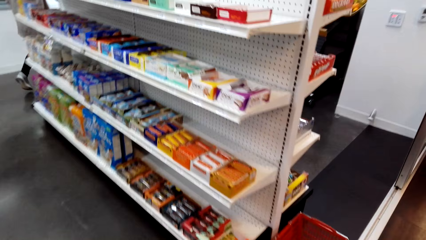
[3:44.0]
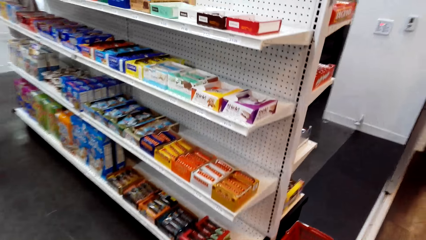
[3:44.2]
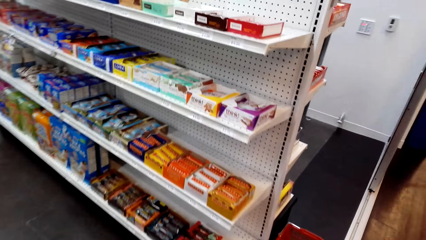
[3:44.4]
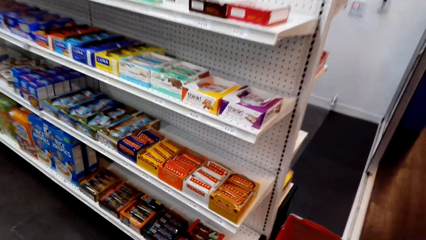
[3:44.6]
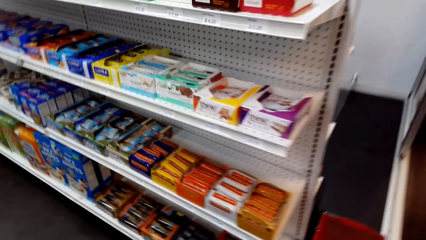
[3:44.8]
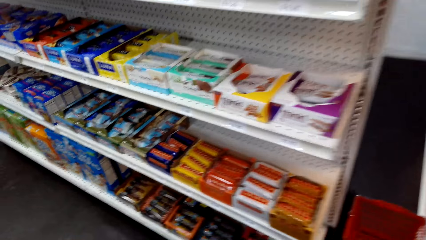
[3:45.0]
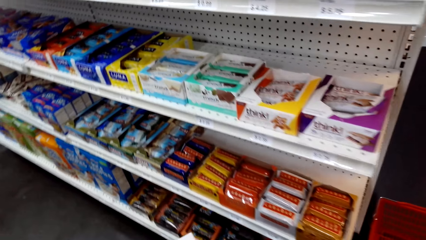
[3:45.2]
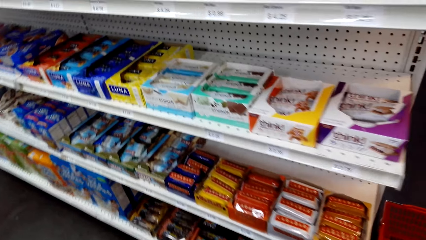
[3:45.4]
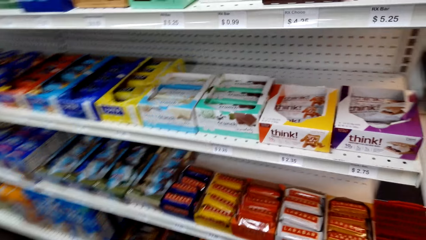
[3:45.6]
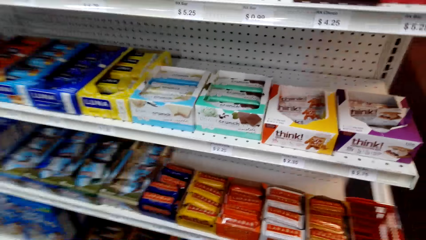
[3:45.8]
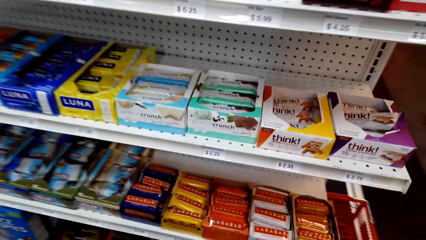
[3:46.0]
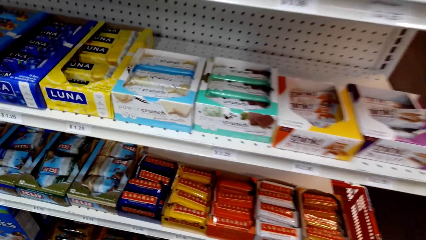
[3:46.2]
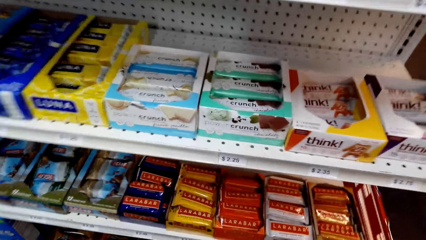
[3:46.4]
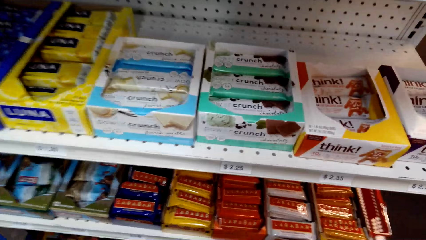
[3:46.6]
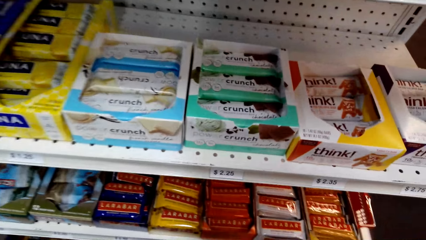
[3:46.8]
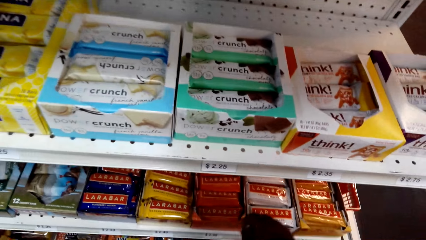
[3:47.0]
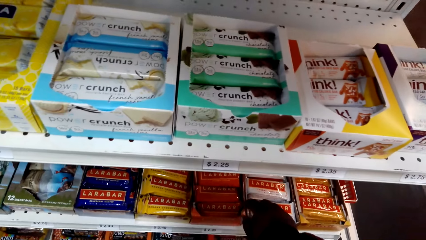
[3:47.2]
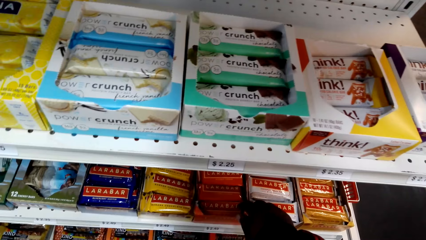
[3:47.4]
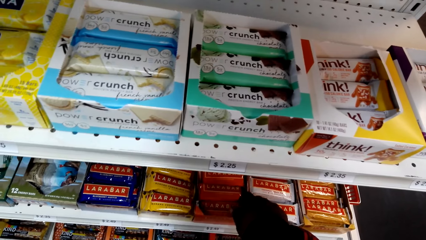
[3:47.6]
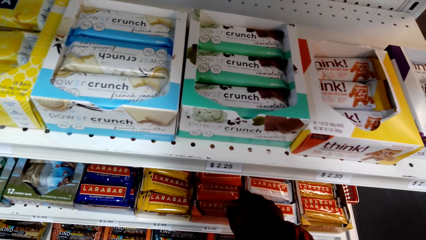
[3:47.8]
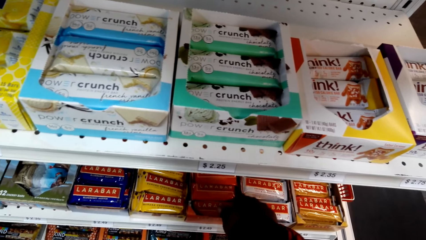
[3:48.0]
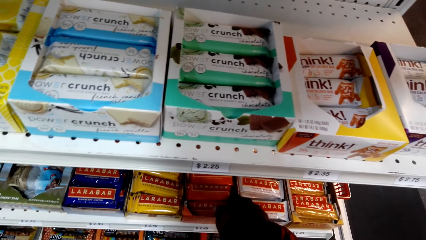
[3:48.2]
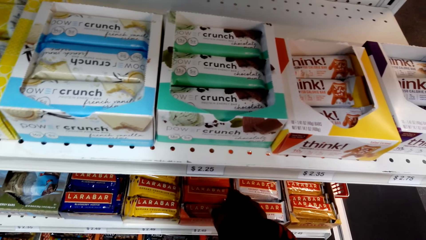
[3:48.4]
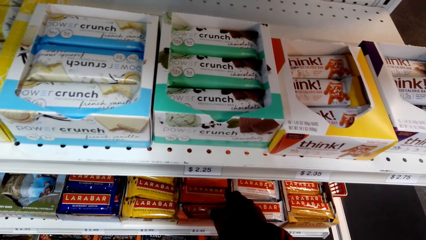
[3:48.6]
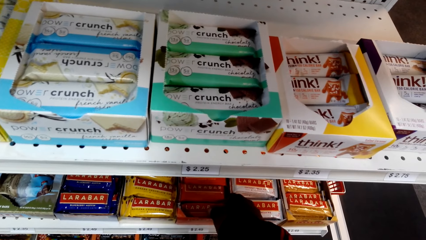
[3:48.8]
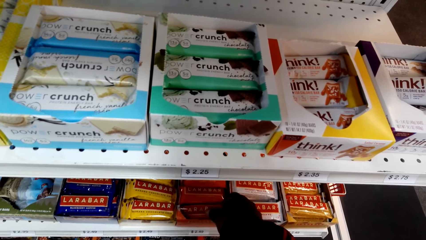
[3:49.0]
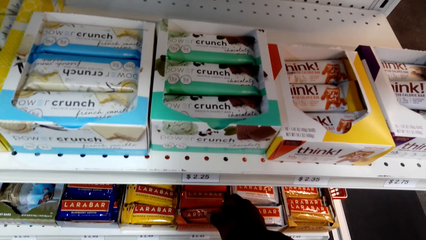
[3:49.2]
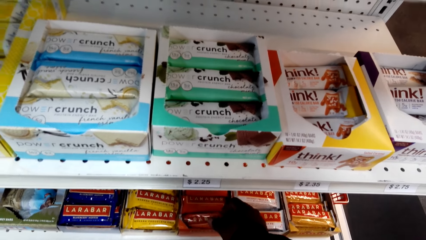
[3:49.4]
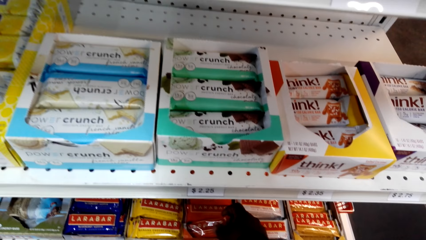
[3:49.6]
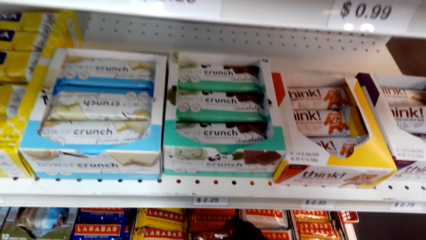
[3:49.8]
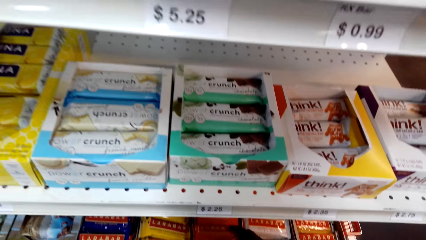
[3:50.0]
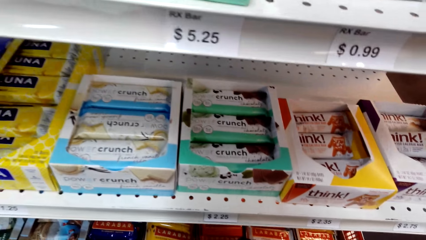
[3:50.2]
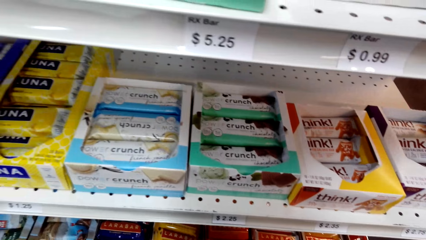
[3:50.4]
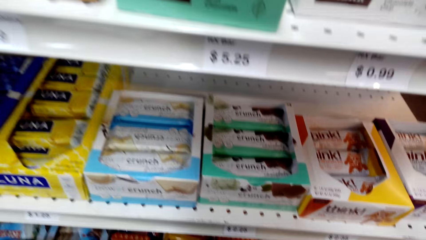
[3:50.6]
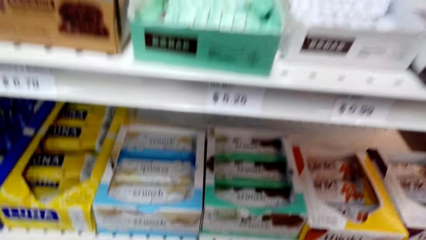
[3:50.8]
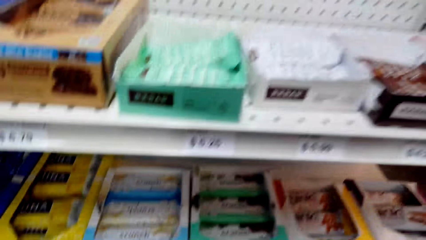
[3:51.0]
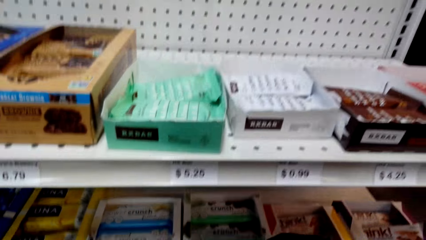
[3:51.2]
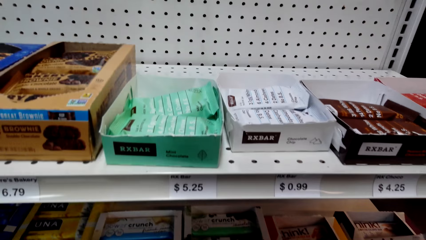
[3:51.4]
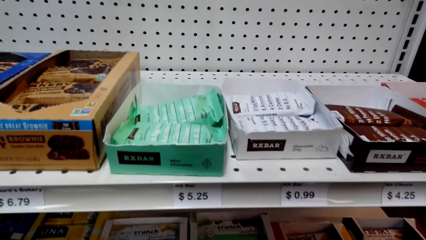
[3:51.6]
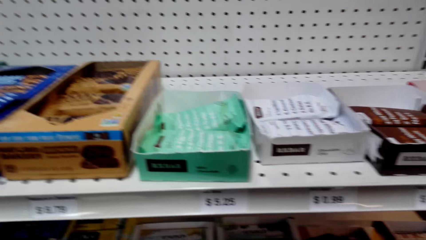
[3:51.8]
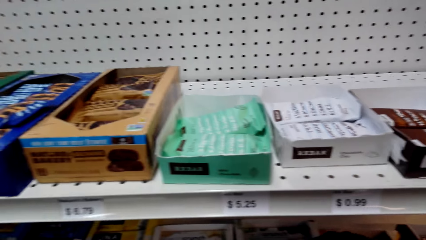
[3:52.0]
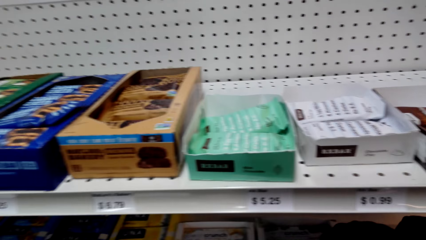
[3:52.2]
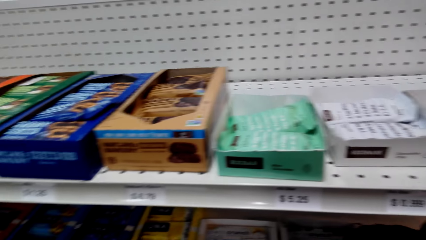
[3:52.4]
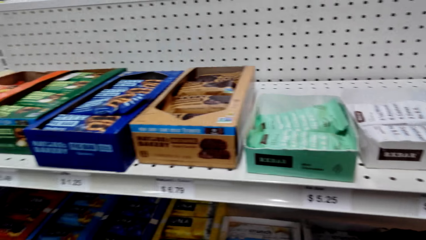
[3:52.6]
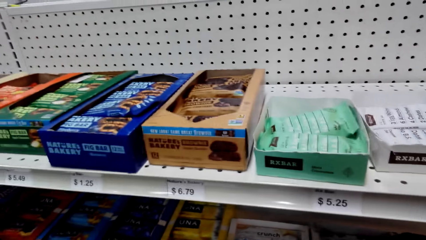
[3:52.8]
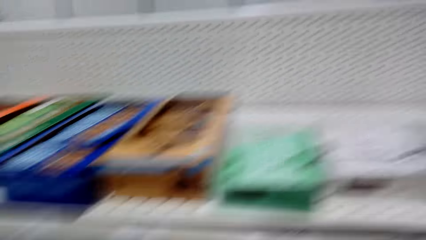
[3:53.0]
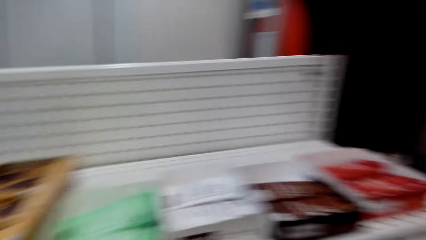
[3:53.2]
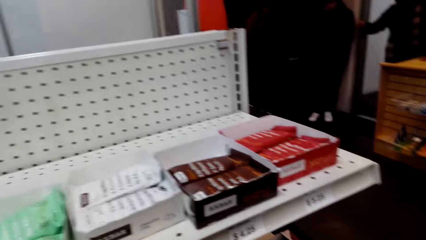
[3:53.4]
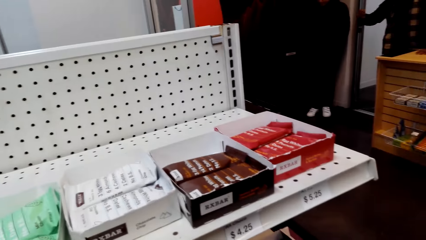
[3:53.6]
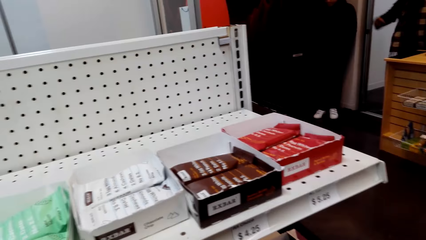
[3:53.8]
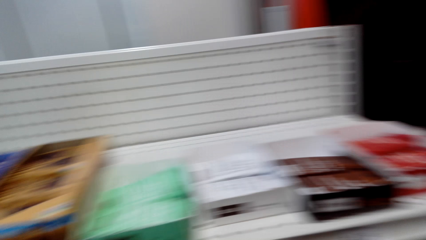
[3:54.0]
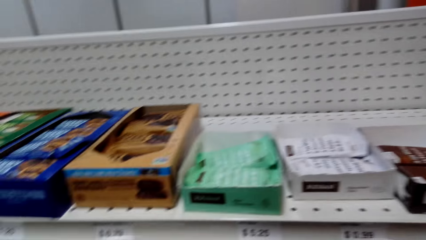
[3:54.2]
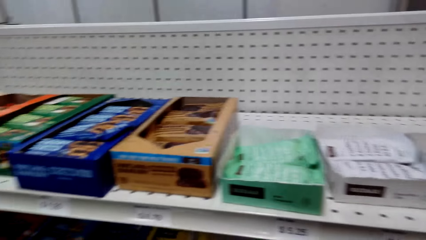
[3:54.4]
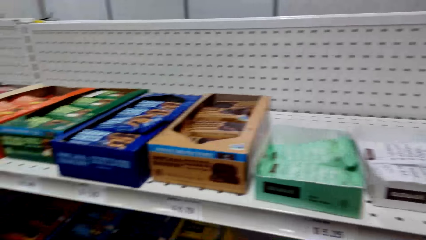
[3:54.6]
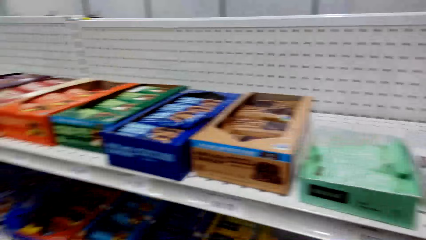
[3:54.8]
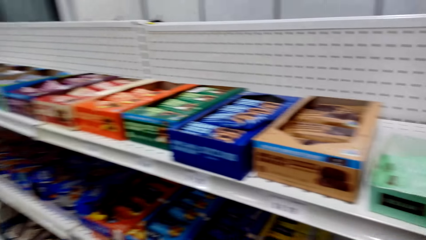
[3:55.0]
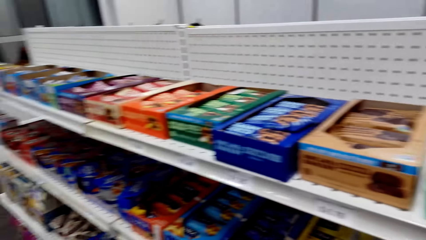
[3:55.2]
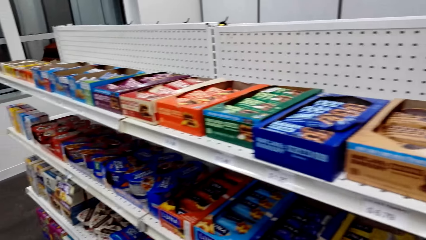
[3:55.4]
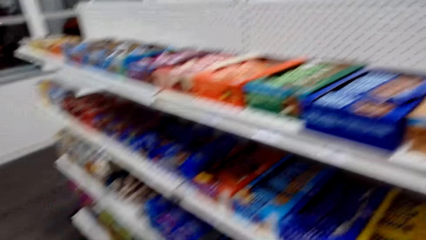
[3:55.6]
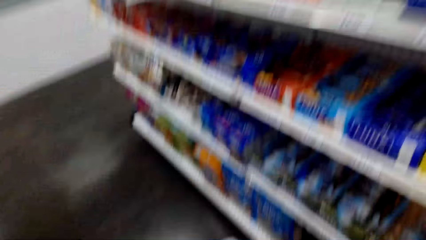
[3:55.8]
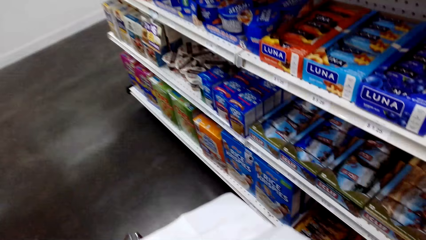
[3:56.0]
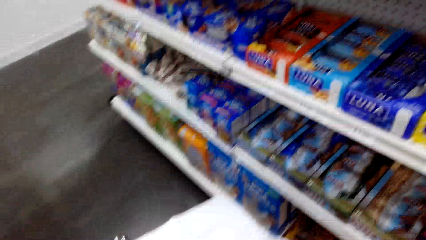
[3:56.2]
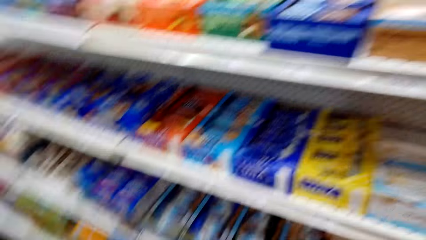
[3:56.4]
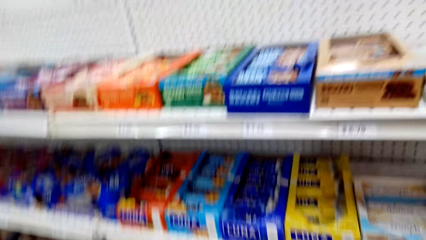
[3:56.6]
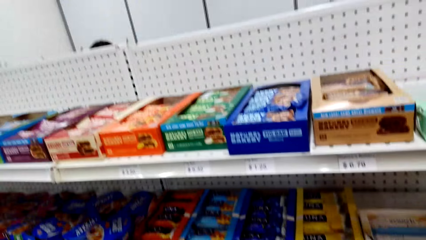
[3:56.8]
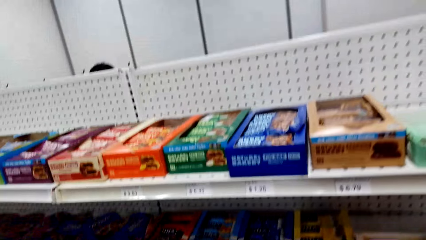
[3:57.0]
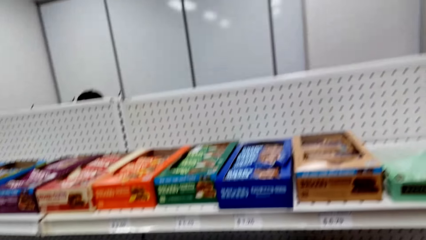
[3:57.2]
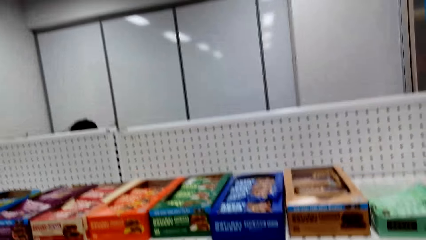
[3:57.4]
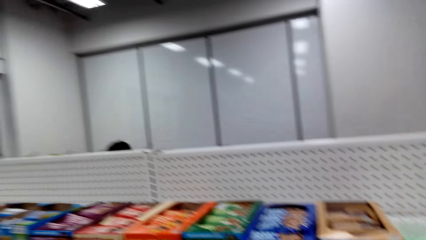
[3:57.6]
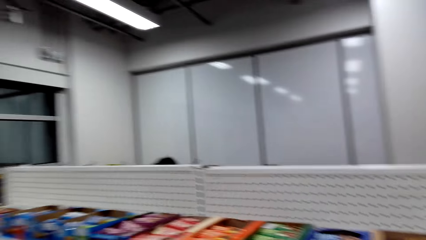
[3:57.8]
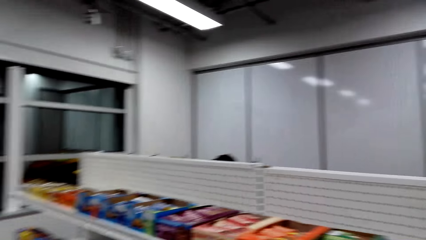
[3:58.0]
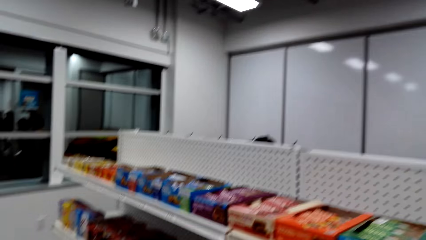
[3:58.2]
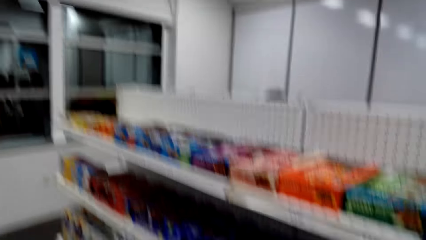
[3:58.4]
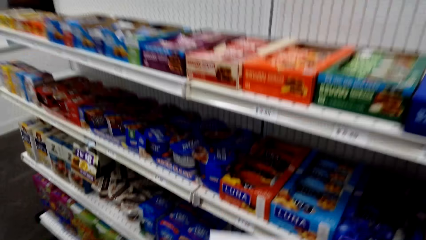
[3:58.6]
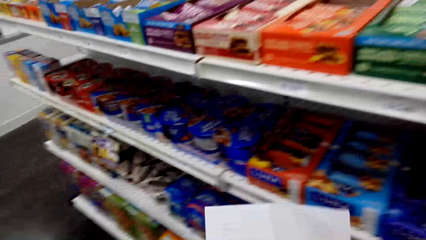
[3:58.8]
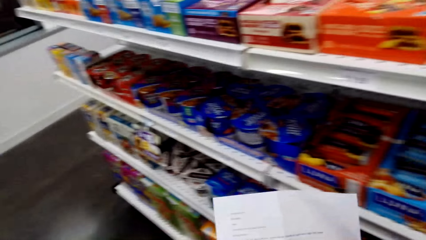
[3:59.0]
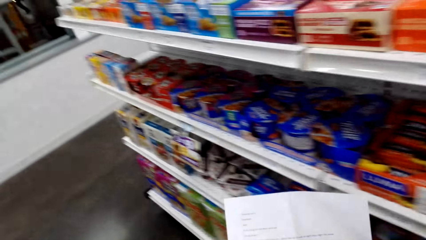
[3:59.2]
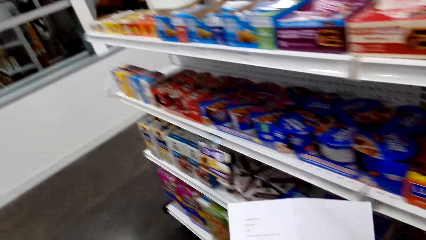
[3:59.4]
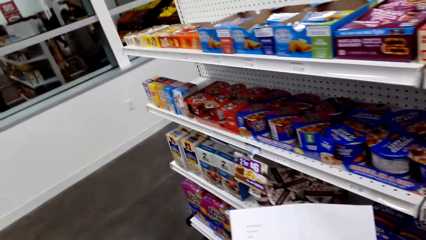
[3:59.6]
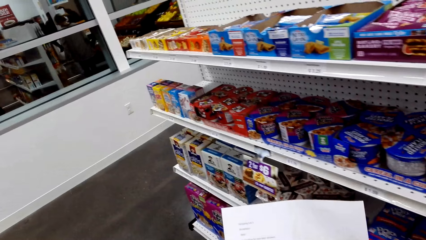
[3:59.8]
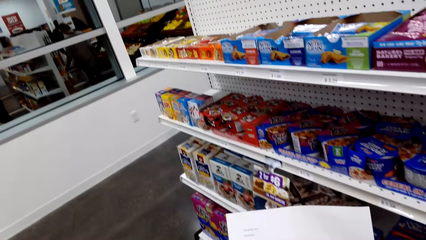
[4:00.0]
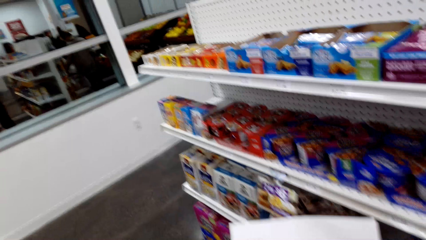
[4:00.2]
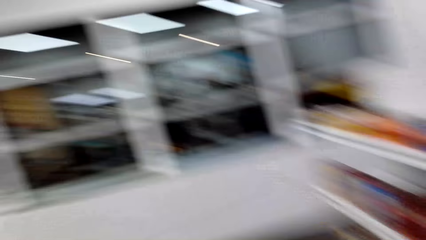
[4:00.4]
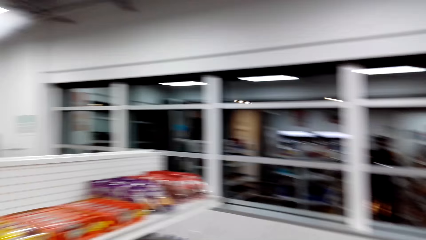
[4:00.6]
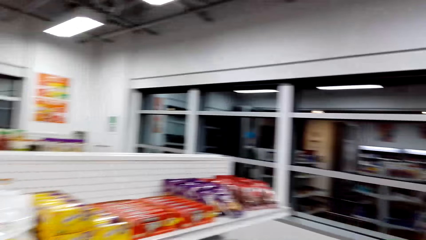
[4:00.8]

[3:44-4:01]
The camera wearer walks to the shelves. They pick Larabar protein bars. They walk.
